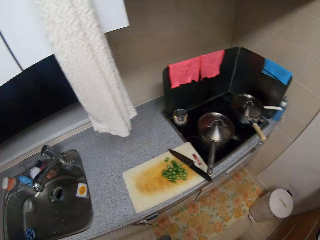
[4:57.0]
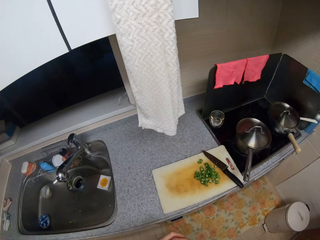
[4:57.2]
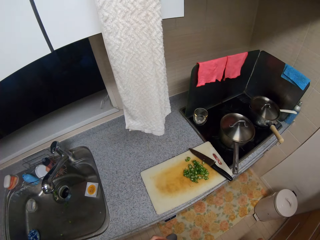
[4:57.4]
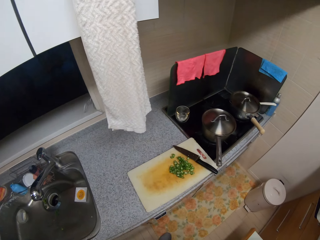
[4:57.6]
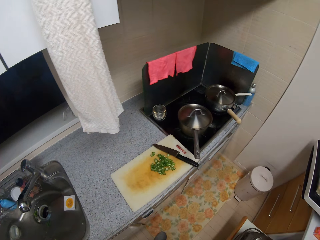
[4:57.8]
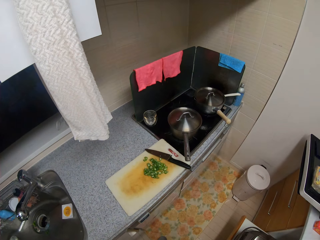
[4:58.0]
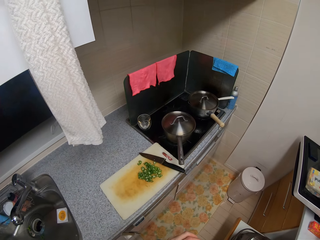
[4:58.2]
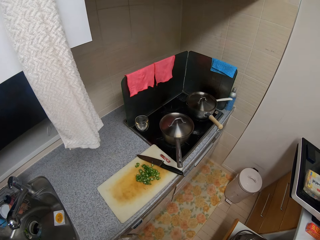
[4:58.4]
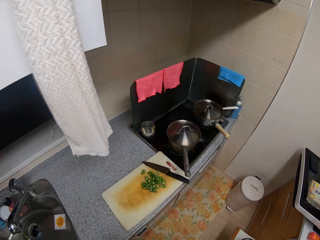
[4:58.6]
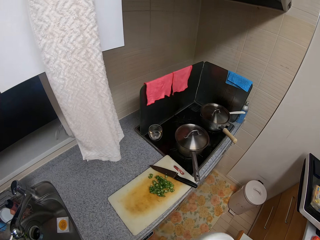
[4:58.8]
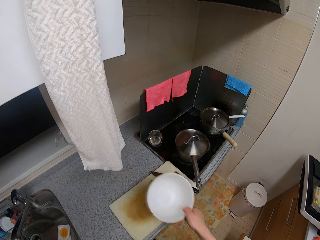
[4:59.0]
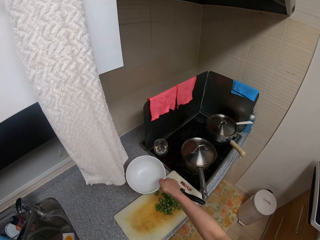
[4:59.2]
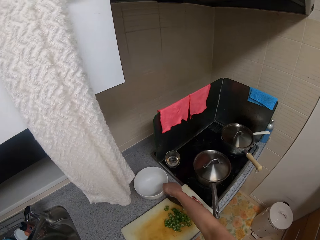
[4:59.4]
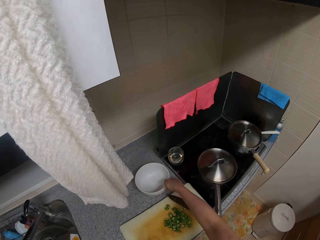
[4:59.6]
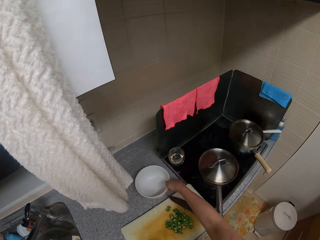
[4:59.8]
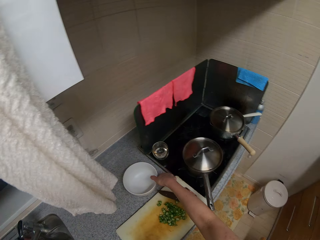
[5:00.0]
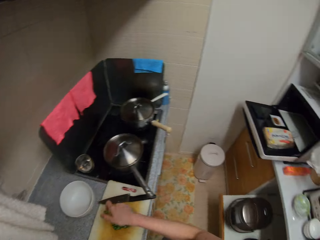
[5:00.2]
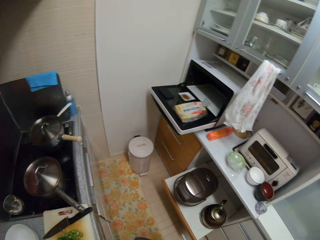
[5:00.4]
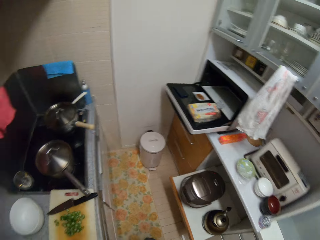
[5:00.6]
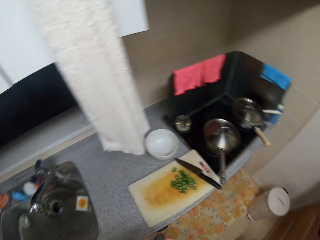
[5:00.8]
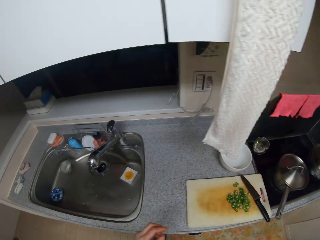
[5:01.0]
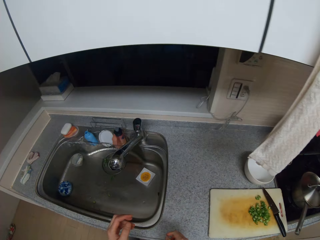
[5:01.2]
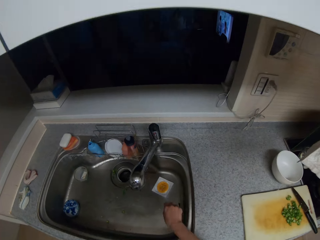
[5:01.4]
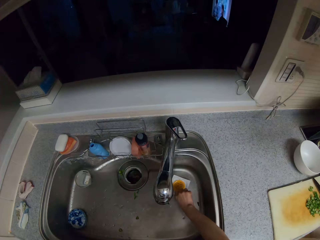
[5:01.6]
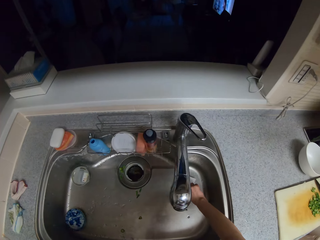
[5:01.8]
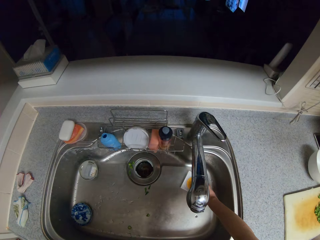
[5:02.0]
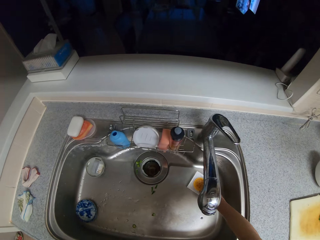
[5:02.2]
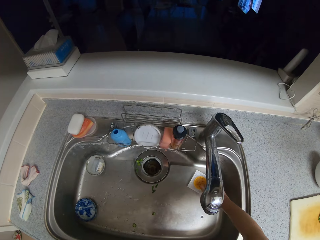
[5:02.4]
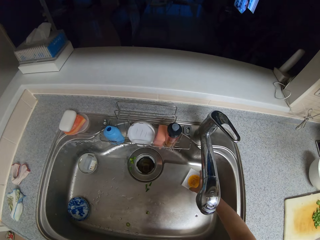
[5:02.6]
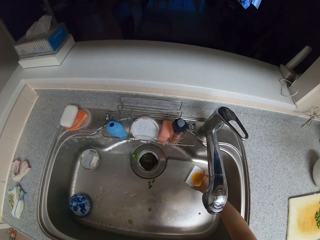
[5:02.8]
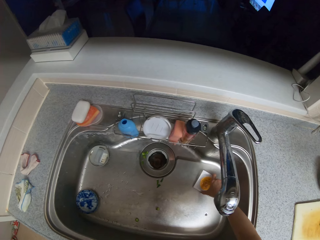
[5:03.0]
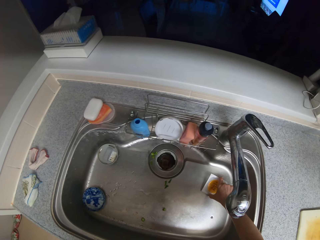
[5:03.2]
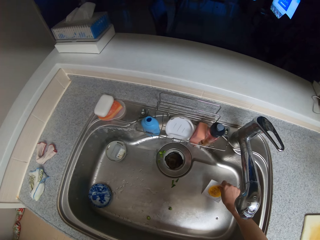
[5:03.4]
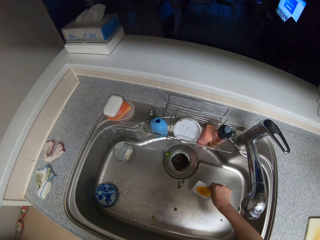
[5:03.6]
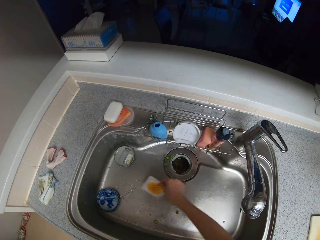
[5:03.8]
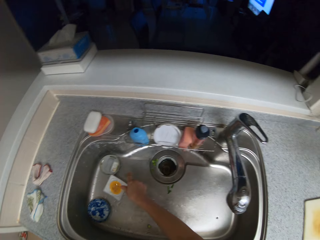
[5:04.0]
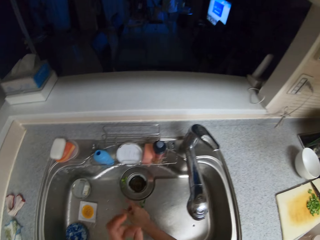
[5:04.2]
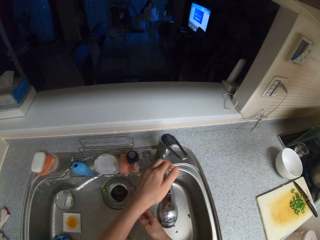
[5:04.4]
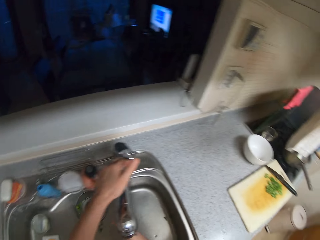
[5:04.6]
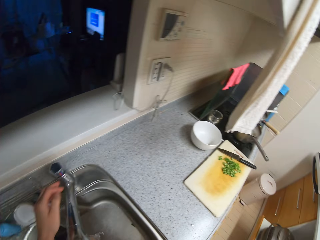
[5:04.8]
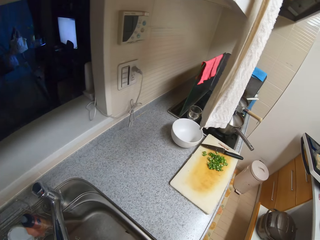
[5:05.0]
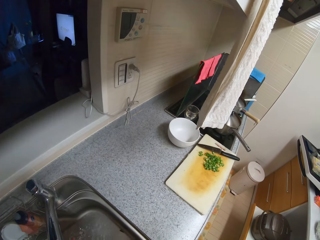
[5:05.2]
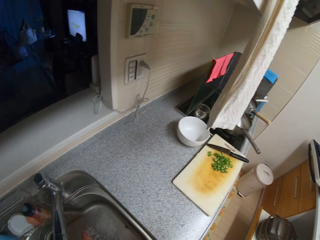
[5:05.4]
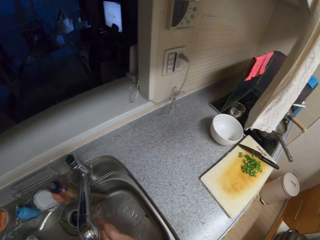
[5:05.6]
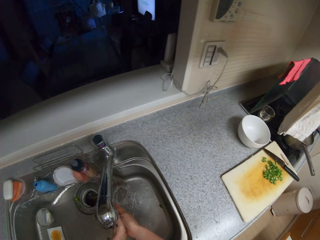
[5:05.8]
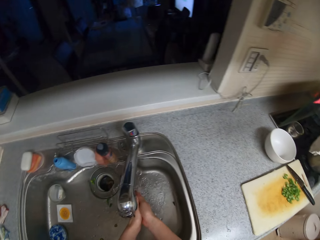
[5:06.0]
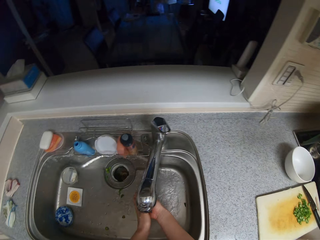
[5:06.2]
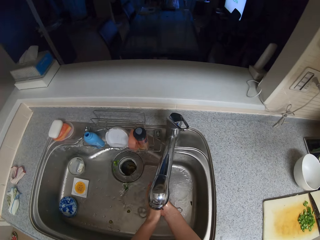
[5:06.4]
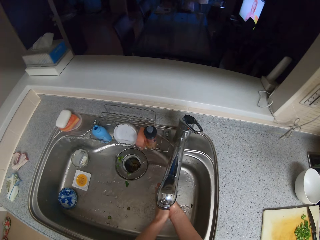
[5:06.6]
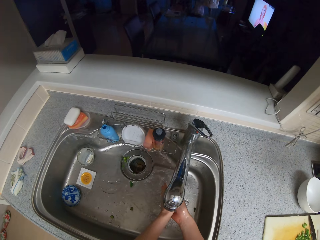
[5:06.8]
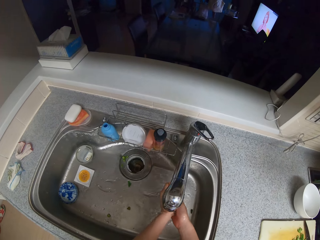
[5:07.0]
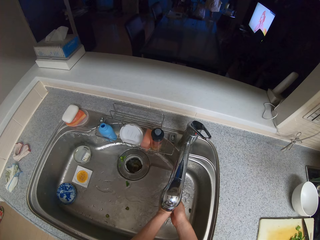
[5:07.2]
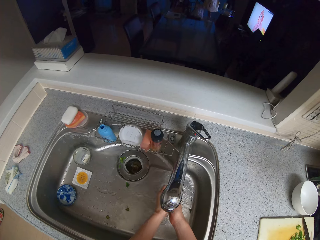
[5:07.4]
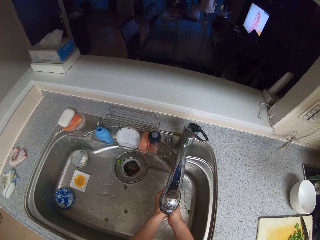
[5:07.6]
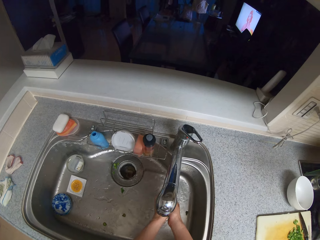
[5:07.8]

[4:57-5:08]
The camera wearer drops the bowl on the countertop with his right hand. He tries picking up the lid with his right hand. He picks up the lid in the sink with his right hand. He drops the lid in the sink with his right hand. He turns the tap on with his left hand. He washes his hands with water in the sink.

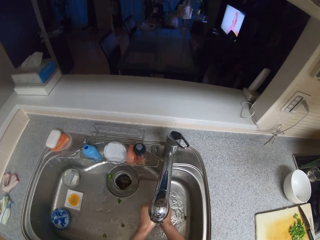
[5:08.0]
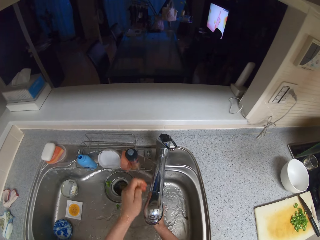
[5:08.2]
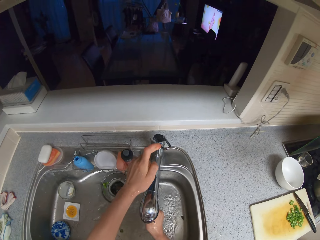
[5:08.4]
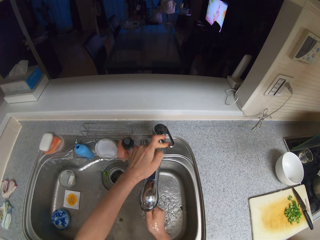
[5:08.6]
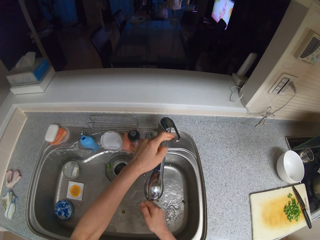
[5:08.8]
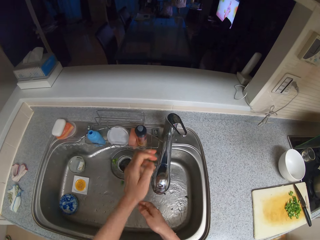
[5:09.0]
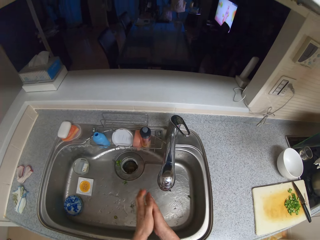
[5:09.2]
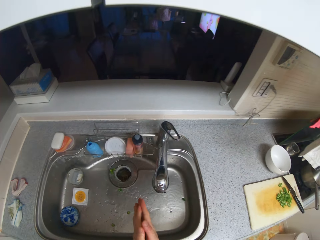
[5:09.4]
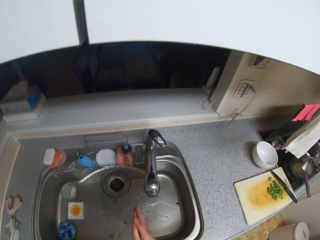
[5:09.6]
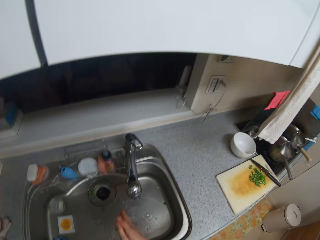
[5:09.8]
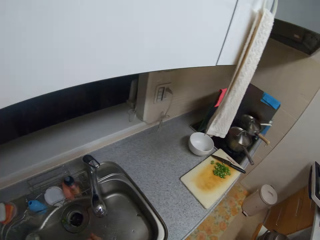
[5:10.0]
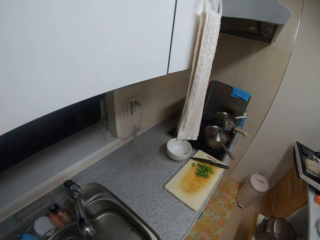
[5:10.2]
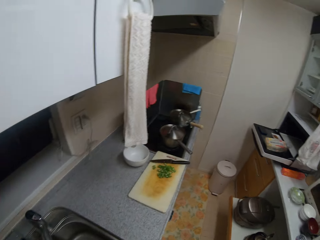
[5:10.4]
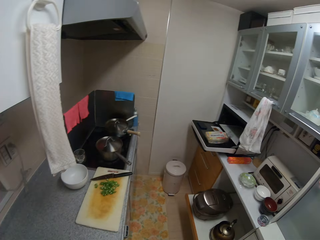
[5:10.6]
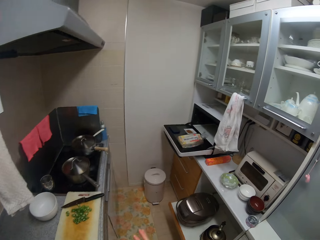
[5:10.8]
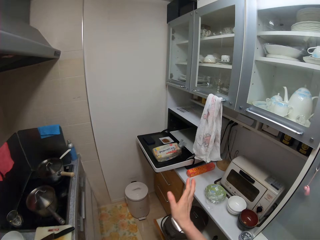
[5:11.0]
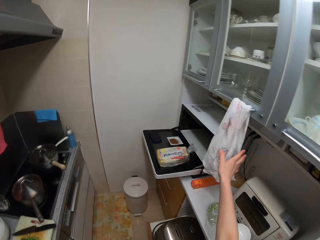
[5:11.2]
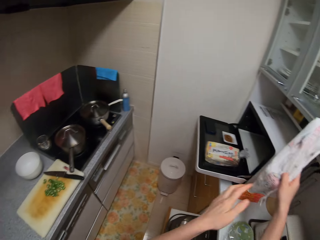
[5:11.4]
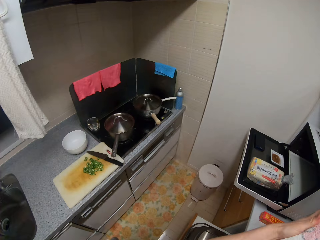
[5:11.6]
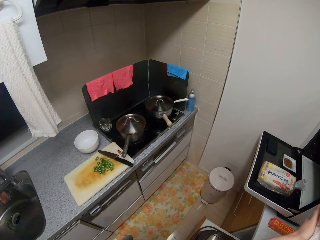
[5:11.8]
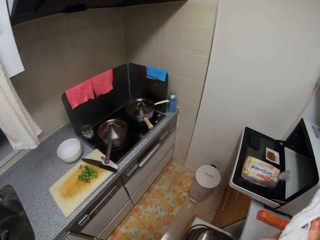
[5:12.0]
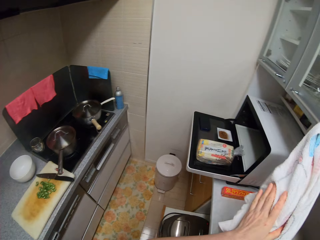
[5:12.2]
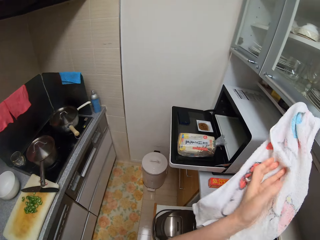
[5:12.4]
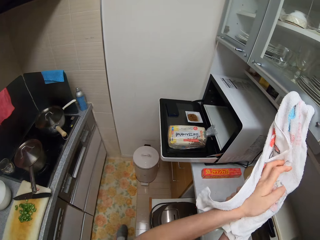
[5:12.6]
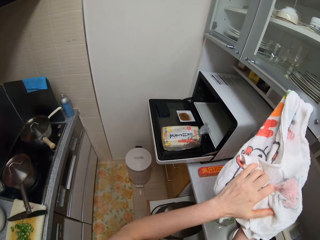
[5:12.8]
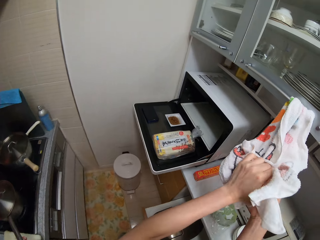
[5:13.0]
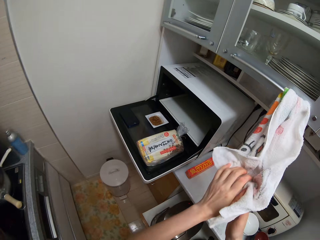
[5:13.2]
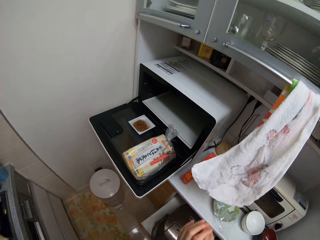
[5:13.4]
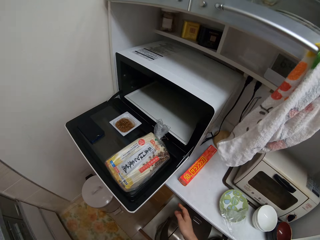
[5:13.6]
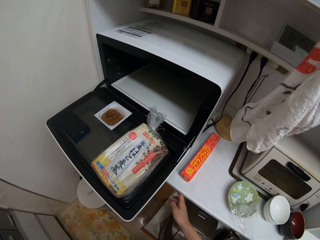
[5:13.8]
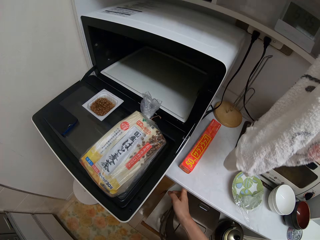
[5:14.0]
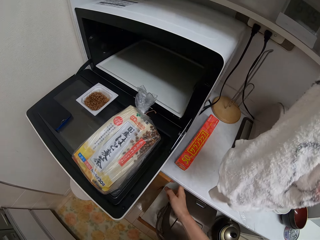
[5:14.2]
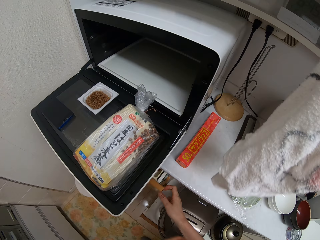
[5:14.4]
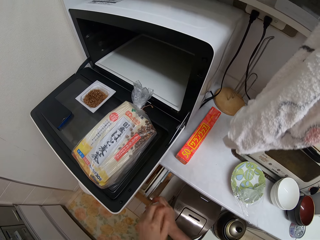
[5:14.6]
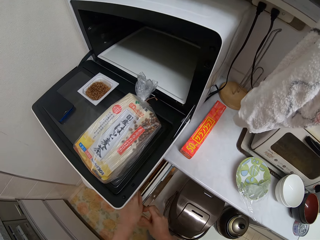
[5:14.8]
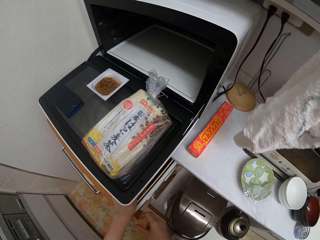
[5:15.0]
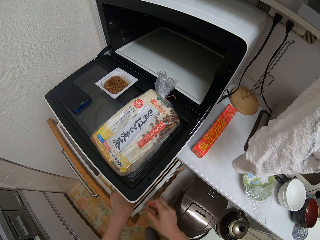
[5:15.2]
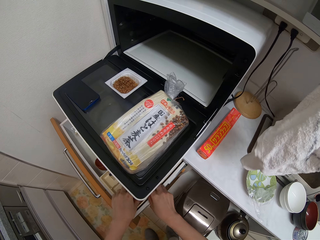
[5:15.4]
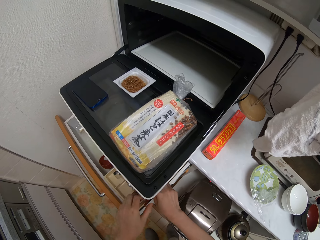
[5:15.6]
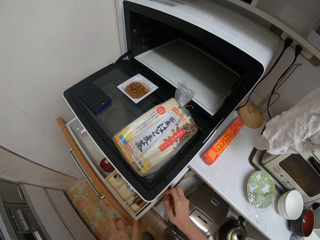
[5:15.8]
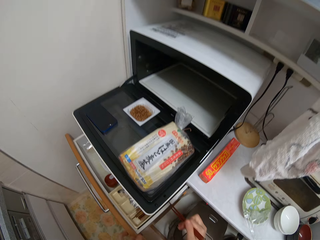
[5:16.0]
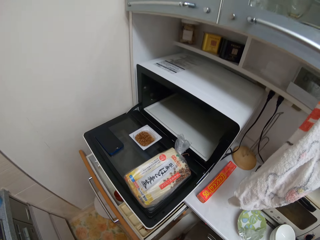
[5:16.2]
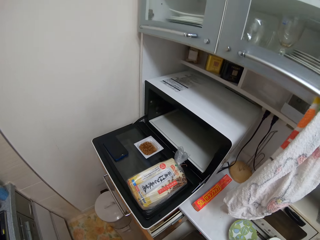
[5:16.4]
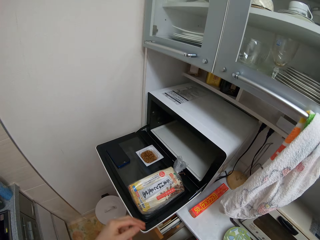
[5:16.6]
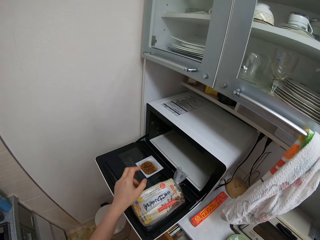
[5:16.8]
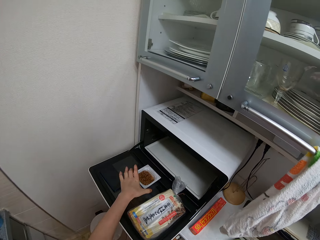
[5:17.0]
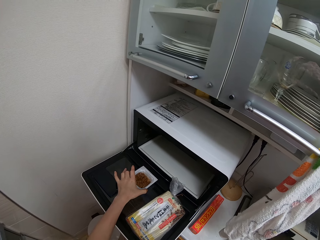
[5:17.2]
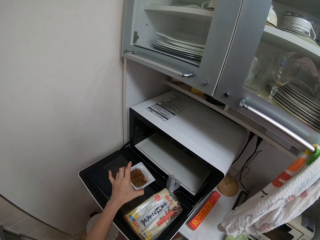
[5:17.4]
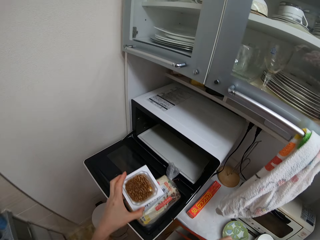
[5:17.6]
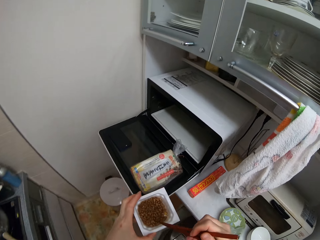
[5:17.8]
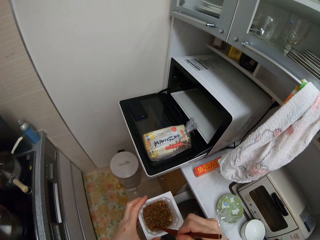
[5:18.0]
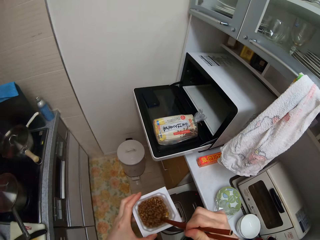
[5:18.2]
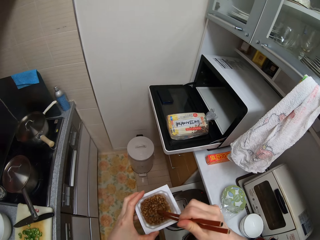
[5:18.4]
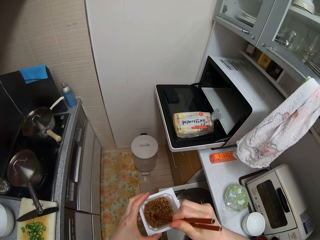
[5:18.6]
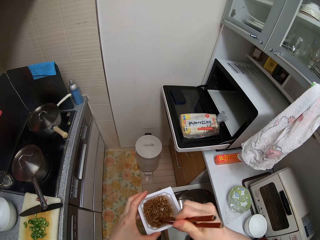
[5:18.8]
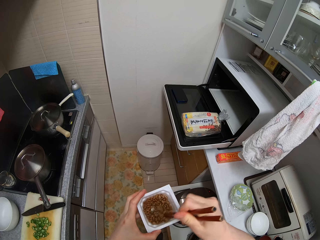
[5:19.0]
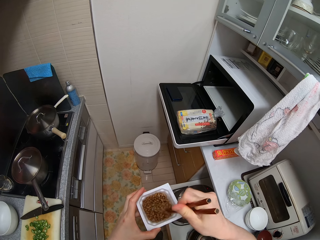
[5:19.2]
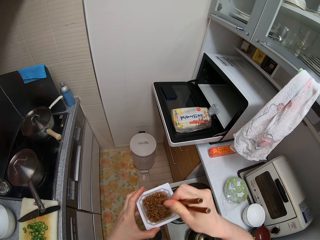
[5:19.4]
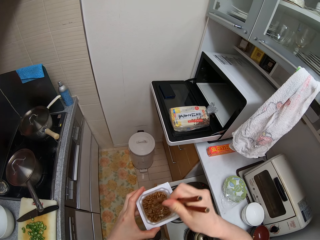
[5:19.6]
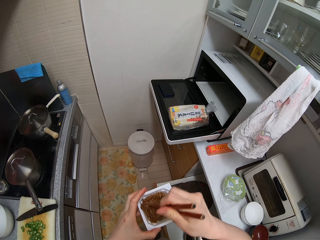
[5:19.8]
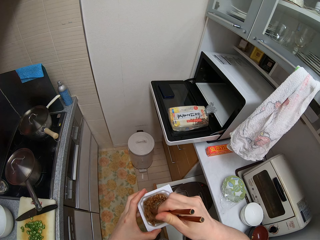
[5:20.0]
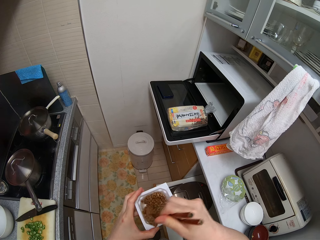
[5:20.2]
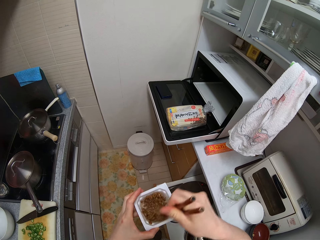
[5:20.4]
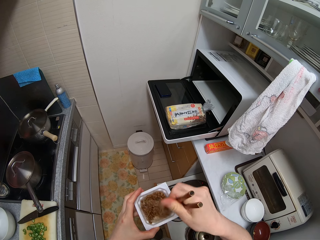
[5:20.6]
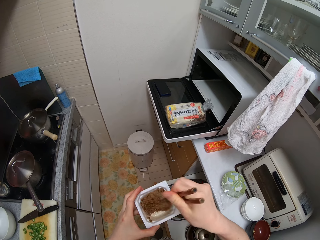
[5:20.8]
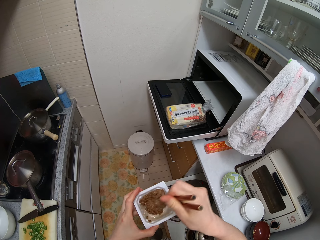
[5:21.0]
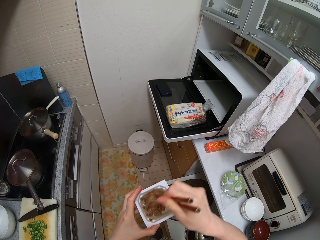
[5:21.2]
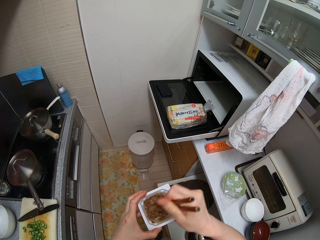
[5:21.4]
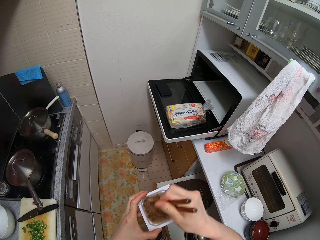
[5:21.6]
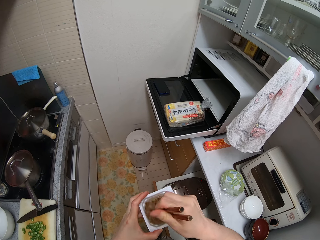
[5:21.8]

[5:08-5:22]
The camera wearer turns the tap off with his left hand. He shakes his hands with water and walks around the kitchen. He wipes his hands on the kitchen towel. He opens a drawer or kitchen cabinet with his right hand. He picks up chopsticks in the kitchen cabinet with his right hand. He closes the kitchen cabinet. He picks up the pack on the microwave with his left hand. He stirs the liquid in the pack with the chopsticks.
